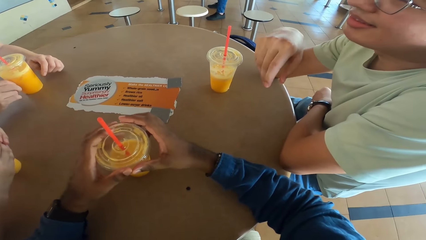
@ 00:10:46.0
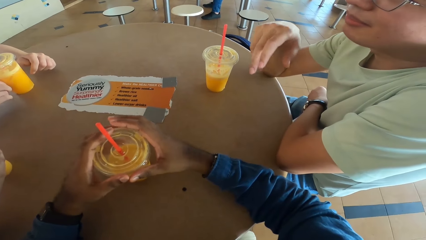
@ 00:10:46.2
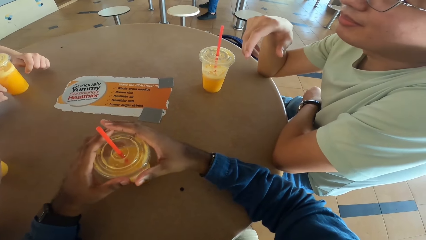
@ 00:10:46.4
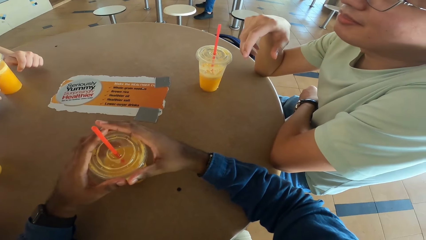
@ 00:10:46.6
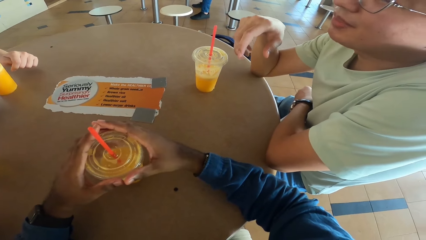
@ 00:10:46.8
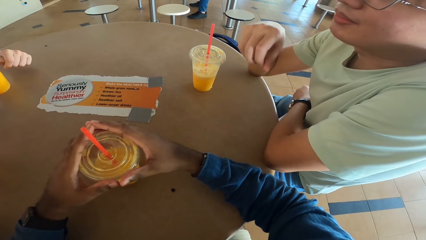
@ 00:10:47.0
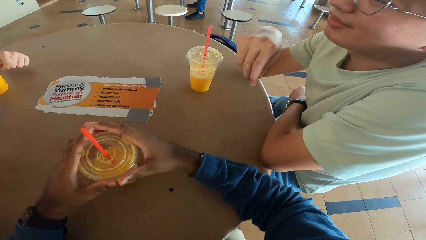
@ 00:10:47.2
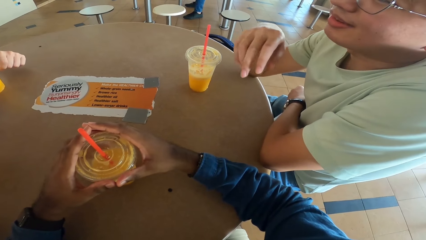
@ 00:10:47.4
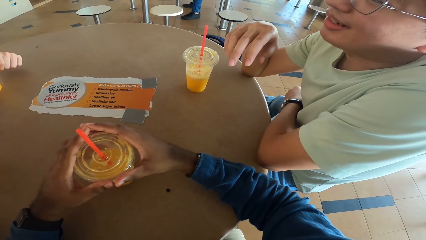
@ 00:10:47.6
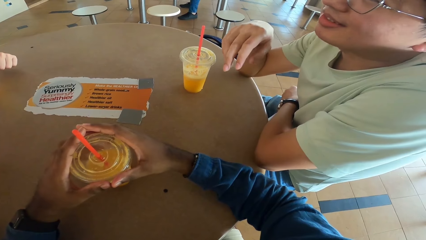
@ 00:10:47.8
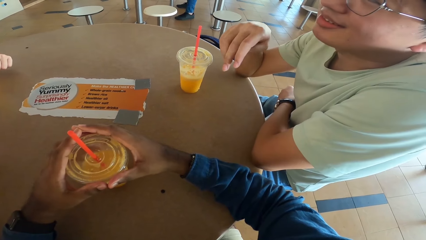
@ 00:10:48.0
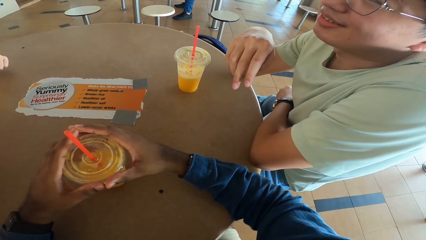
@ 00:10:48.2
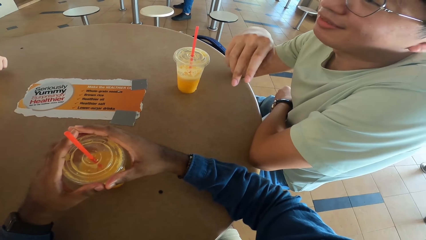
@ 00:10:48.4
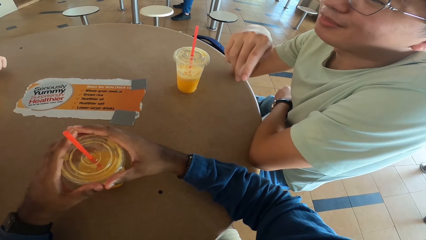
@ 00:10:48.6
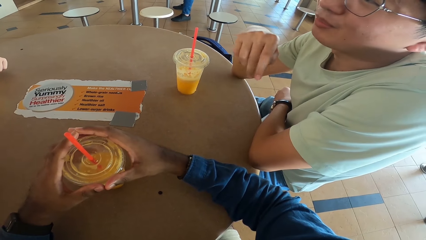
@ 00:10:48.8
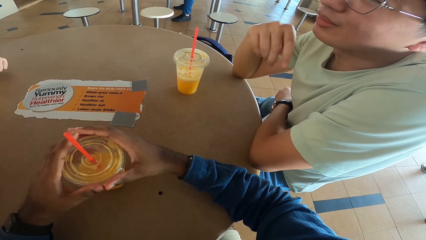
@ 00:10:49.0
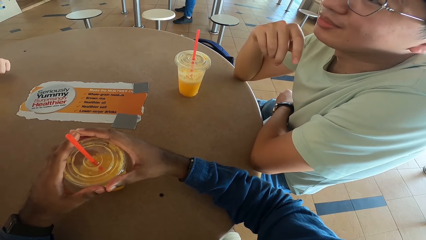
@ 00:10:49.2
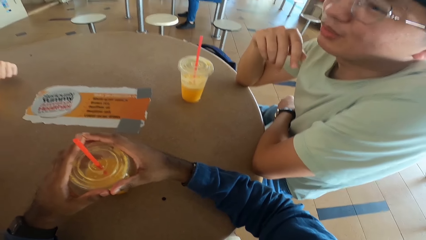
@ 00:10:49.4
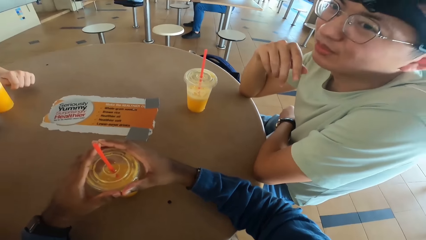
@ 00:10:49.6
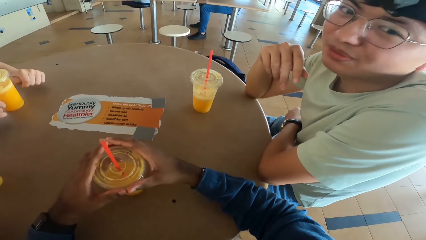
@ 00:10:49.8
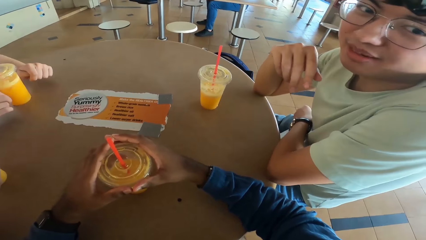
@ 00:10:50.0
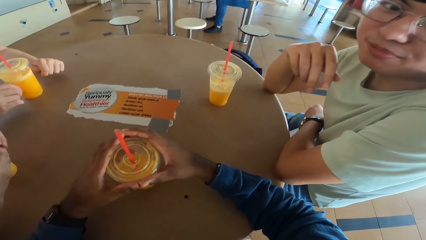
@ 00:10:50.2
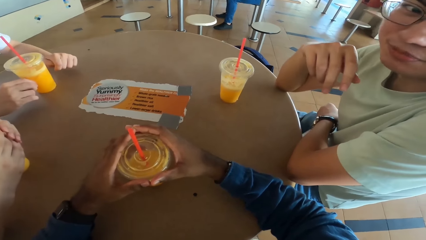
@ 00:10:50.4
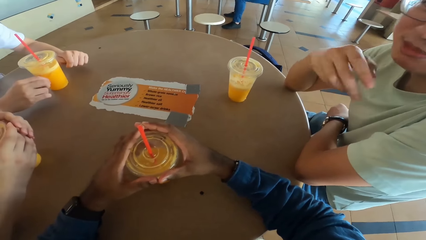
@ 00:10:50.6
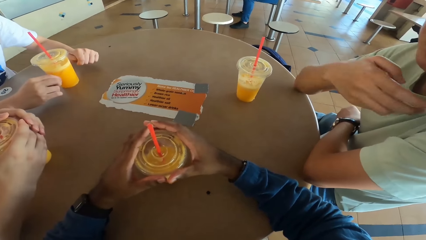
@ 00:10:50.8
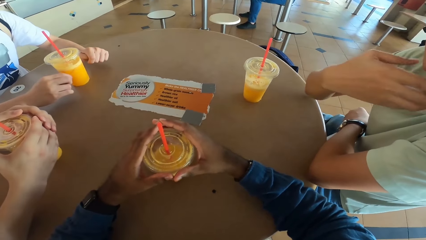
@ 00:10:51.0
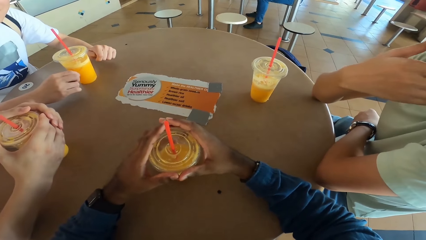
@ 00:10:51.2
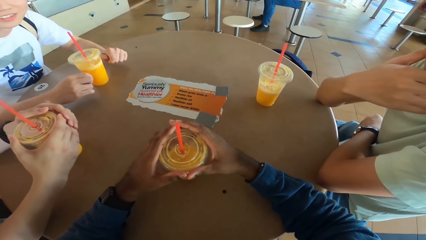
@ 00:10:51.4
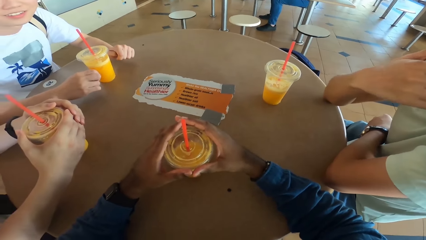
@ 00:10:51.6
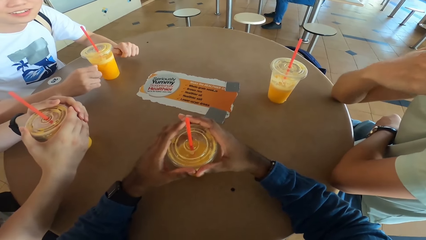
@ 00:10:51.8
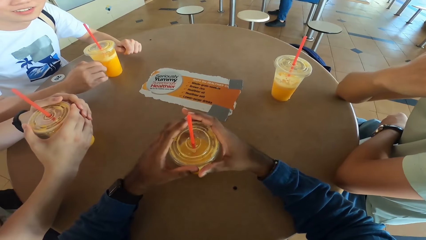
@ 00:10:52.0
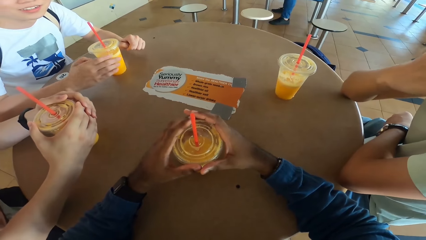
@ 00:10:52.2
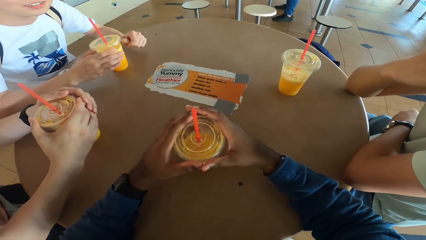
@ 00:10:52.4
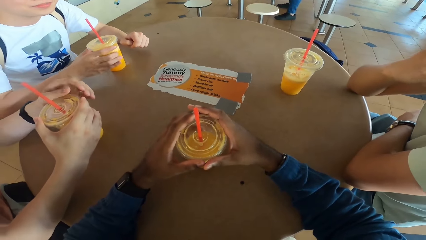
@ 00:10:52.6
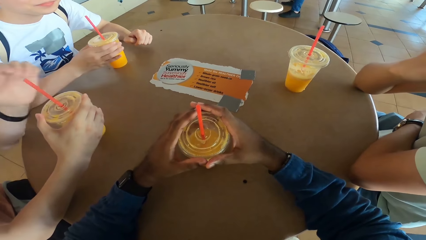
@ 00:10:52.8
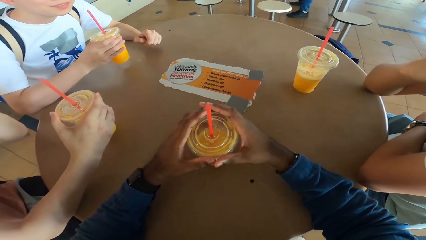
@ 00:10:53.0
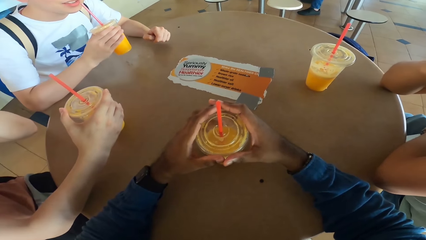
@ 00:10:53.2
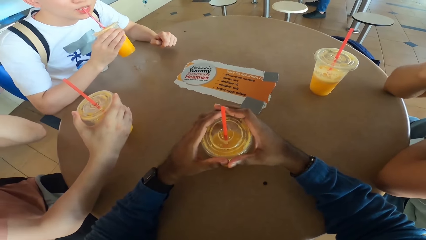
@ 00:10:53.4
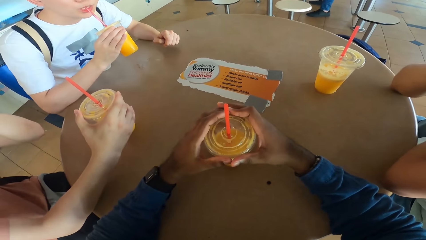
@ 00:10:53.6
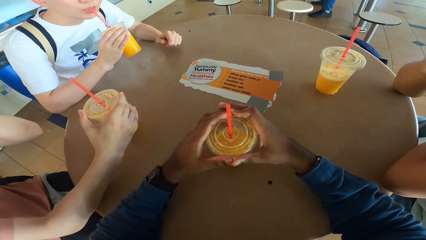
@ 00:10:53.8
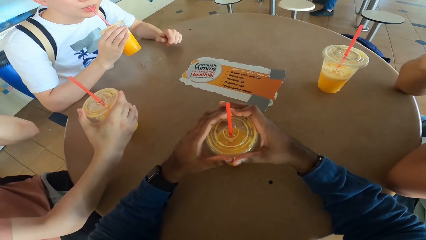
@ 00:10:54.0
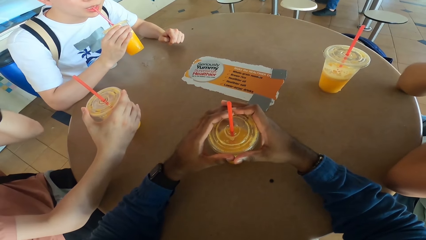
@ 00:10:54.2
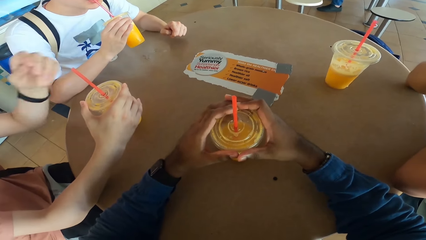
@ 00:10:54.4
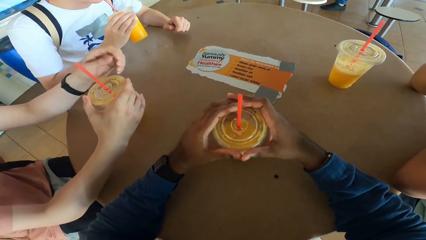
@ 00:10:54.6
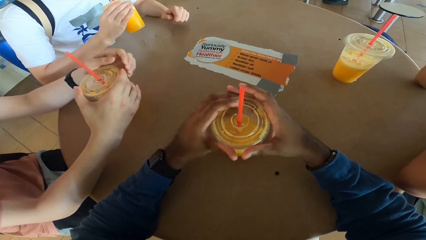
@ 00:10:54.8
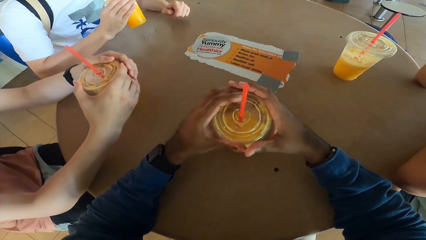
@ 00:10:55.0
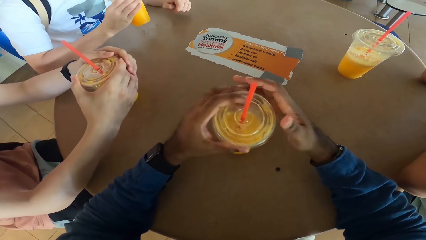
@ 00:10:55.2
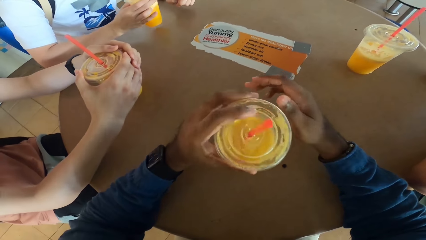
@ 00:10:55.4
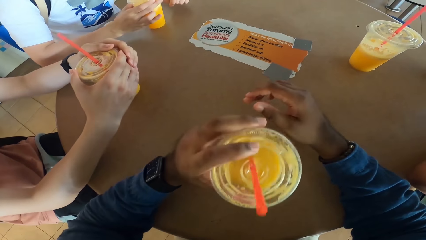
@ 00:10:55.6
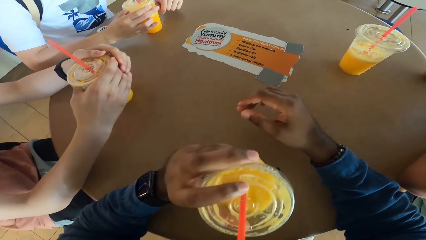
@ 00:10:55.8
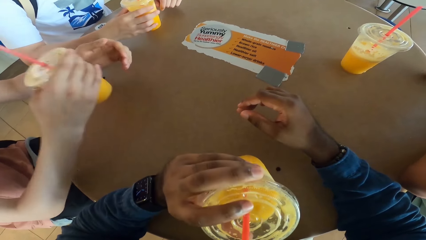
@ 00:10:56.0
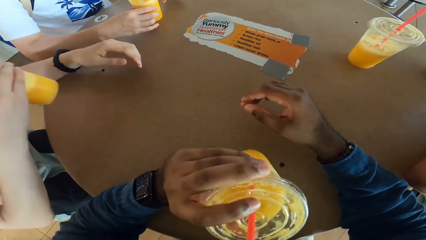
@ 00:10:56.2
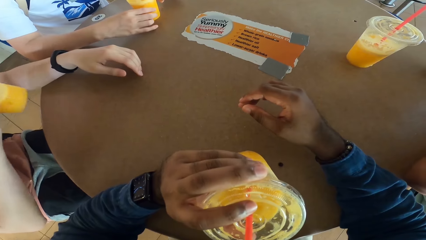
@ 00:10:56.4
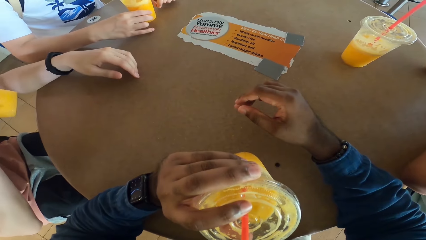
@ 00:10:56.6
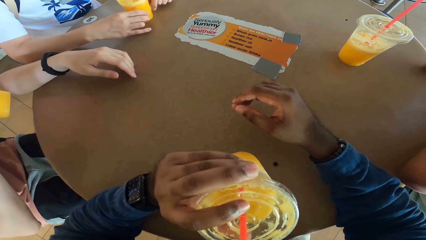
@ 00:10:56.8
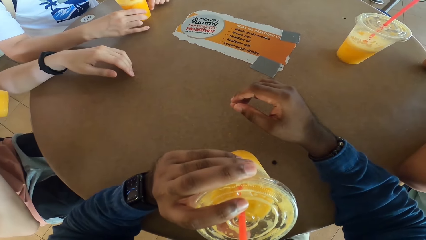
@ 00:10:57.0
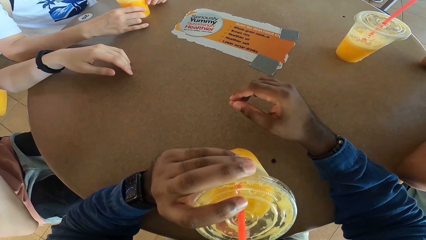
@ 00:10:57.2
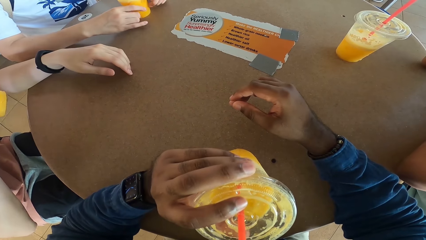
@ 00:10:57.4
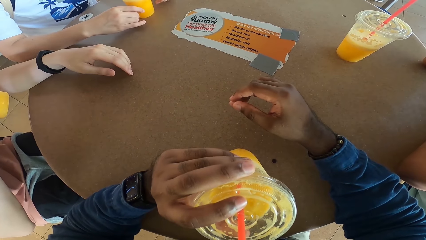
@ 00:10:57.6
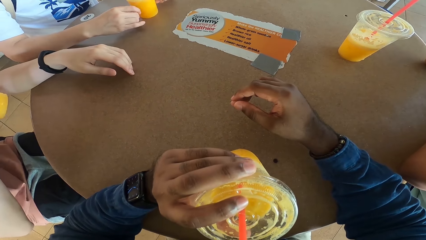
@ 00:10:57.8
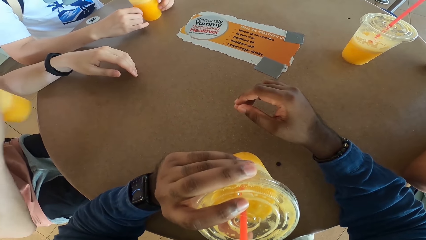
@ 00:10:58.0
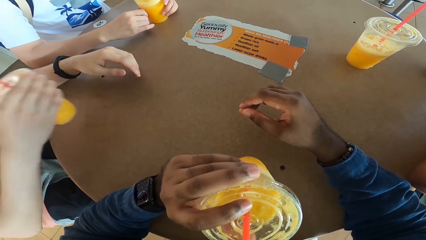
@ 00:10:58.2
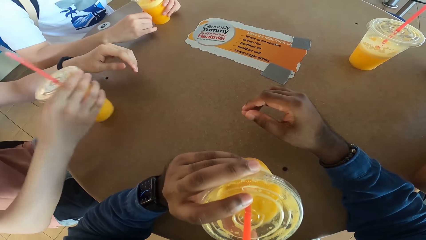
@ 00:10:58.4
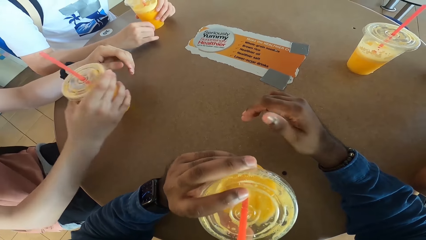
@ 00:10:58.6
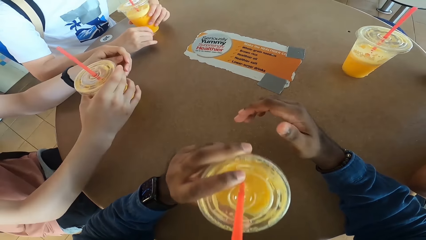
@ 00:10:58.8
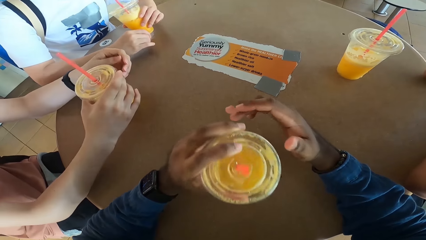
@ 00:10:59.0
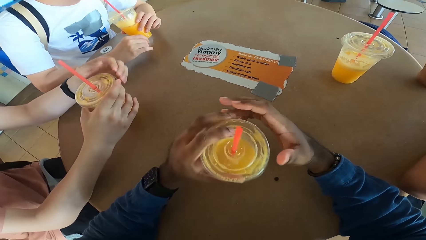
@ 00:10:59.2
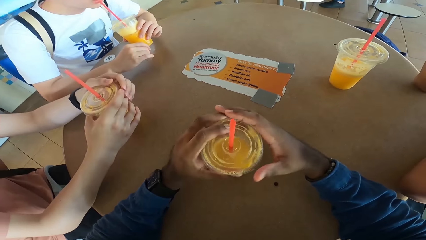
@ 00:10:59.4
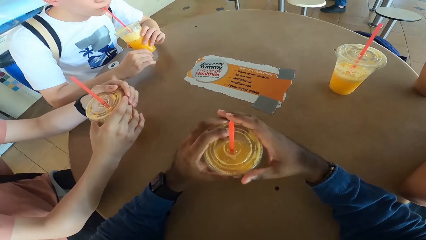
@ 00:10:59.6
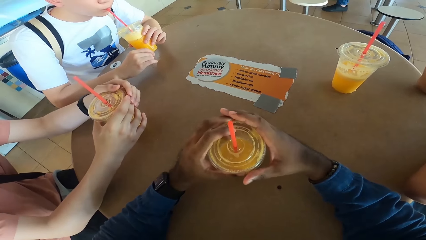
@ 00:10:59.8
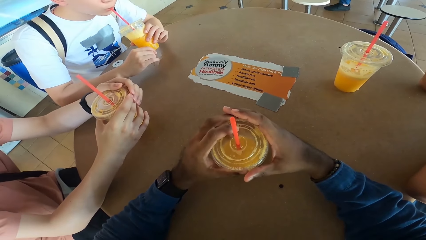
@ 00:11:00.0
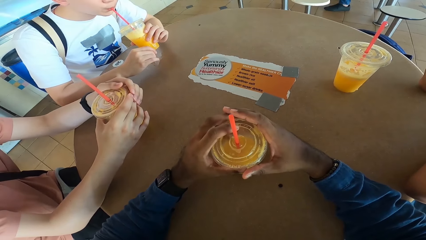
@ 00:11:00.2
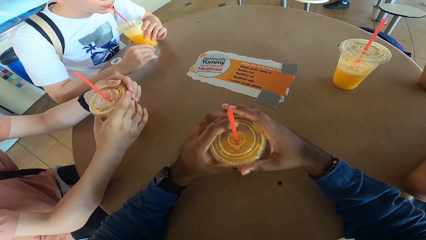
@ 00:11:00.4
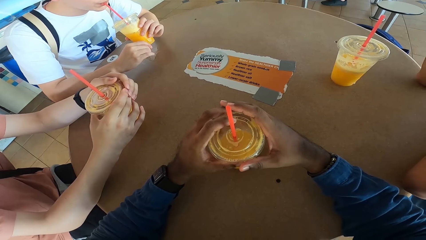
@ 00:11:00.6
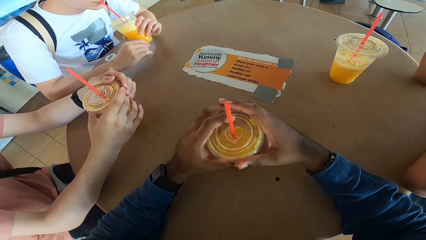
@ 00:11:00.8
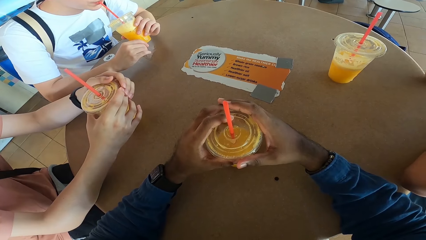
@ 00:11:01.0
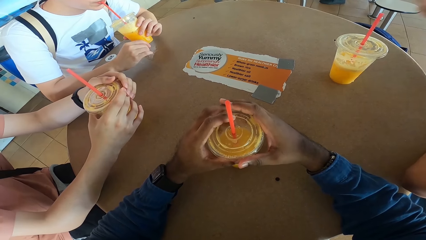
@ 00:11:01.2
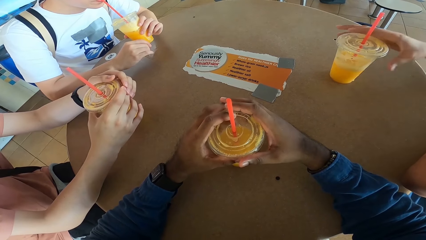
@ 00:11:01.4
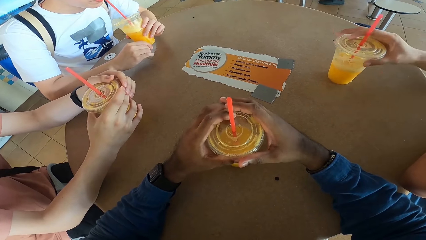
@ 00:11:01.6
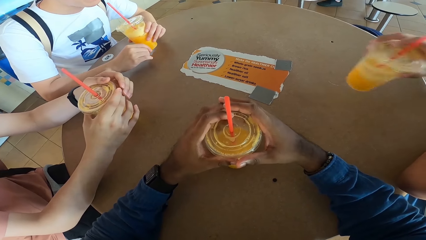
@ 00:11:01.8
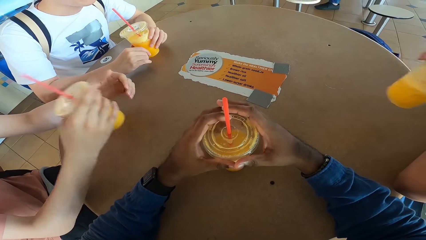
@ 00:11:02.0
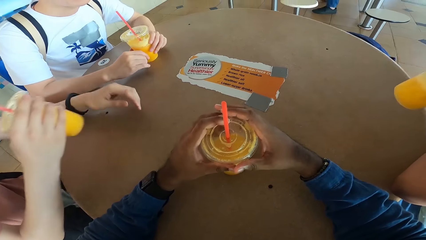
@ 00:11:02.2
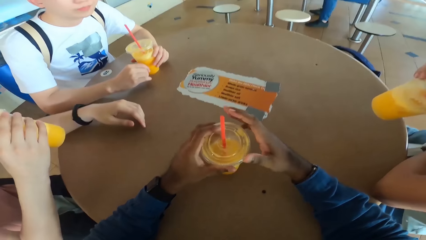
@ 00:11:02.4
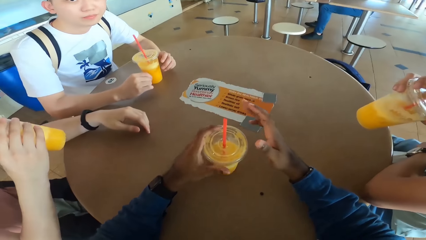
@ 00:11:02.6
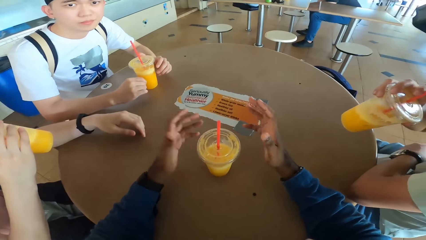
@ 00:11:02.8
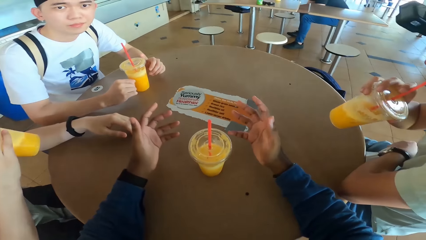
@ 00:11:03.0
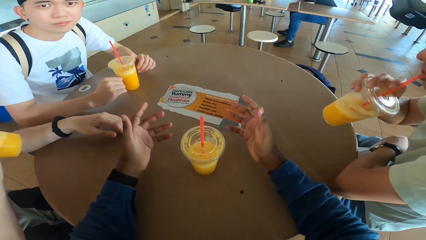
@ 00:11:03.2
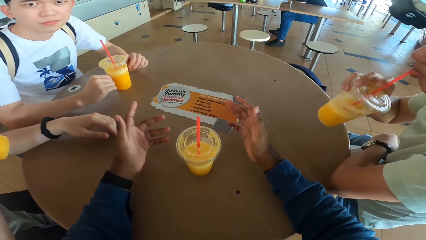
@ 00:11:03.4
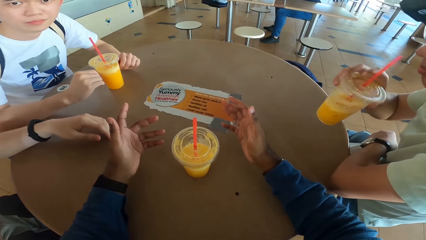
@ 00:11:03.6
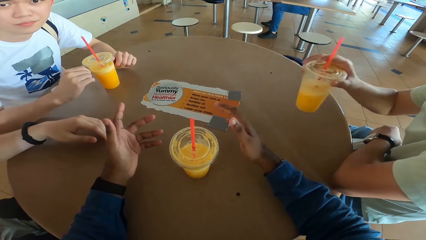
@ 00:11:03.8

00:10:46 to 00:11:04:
A man answers another man. A third man picks a drink. The third man puts the drink at the table. The camera wearer picks a drink. A fourth man picks a drink. The camera wearer puts the drink at the table. The first man picks a drink. The camera wearer explains with his hands.
